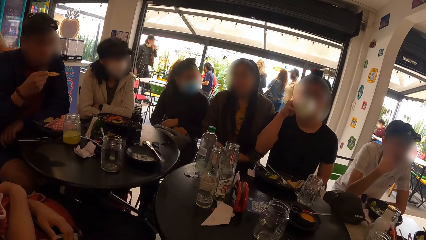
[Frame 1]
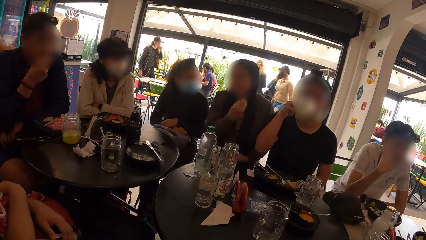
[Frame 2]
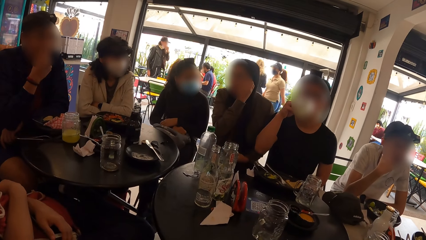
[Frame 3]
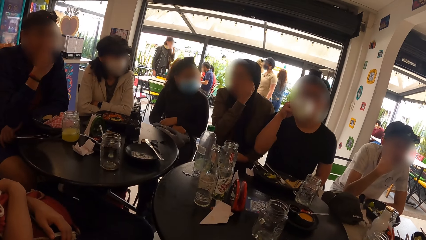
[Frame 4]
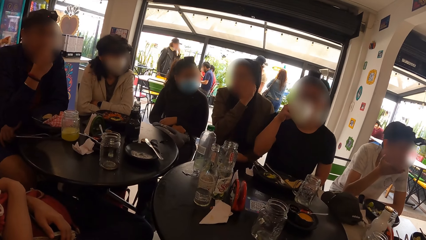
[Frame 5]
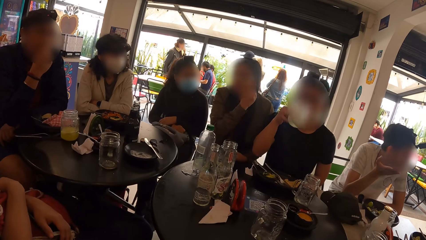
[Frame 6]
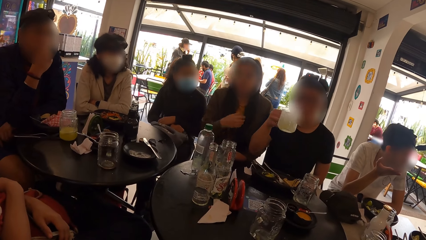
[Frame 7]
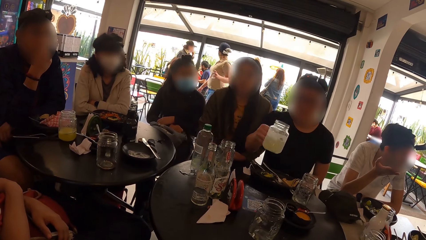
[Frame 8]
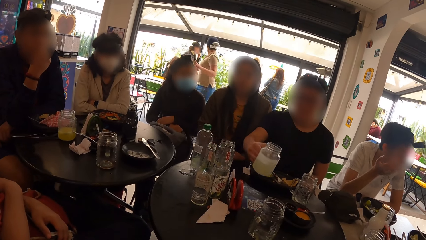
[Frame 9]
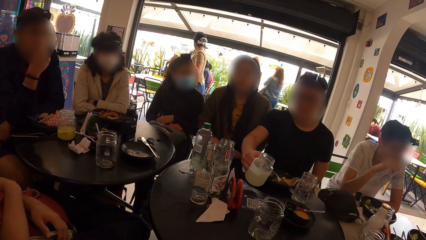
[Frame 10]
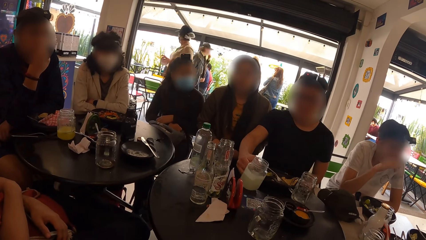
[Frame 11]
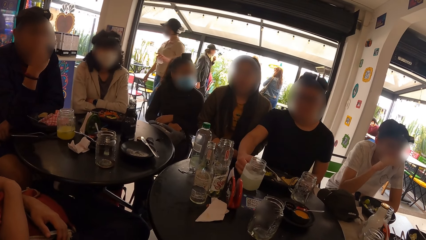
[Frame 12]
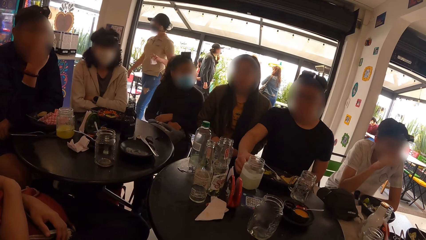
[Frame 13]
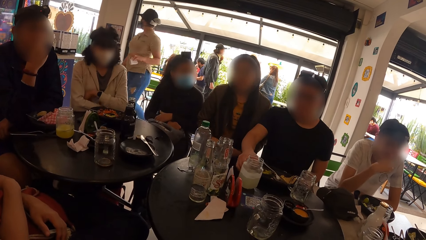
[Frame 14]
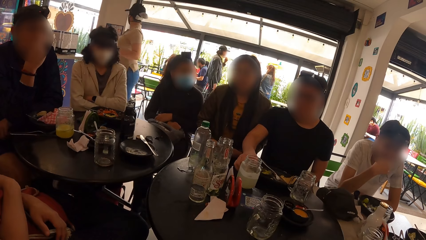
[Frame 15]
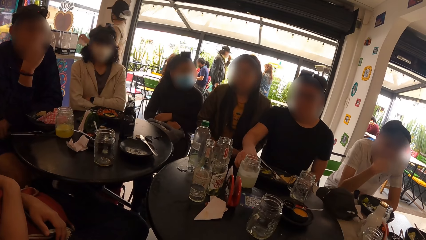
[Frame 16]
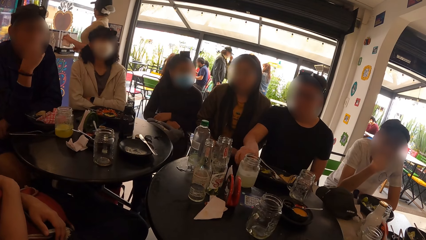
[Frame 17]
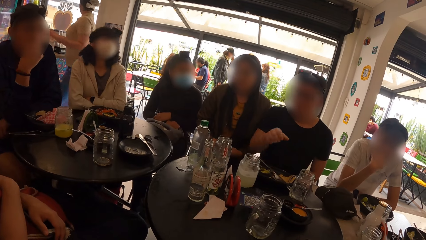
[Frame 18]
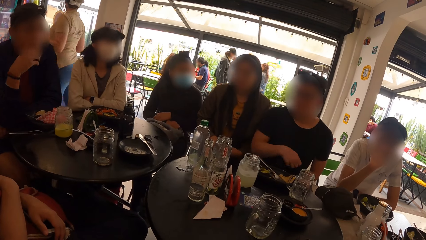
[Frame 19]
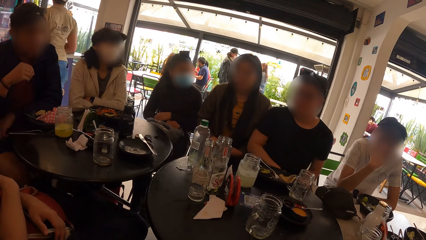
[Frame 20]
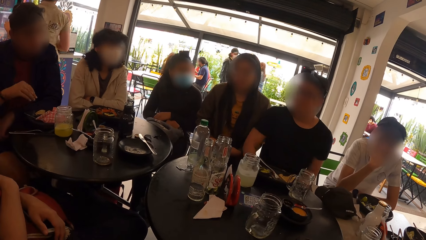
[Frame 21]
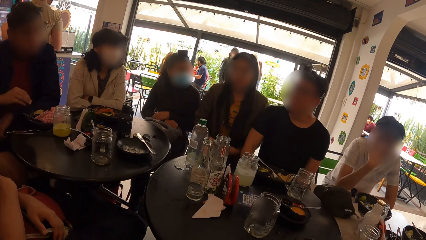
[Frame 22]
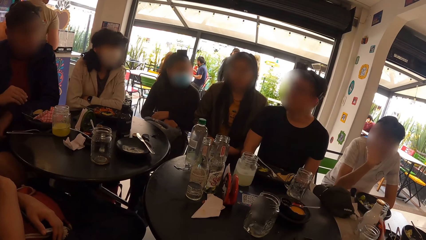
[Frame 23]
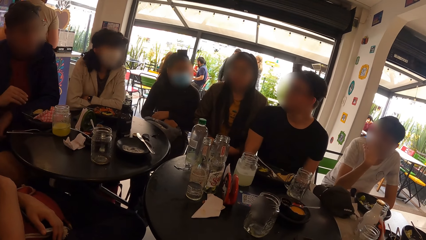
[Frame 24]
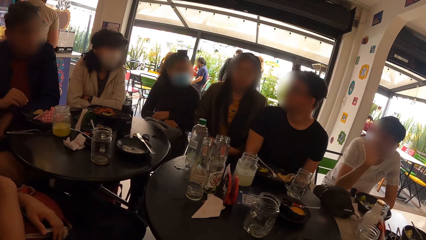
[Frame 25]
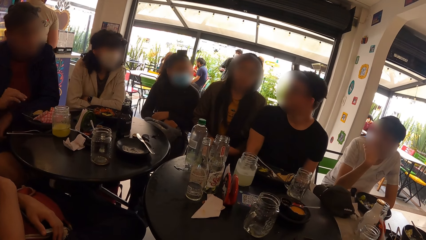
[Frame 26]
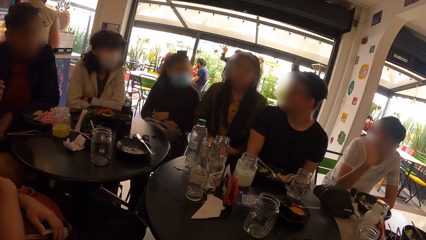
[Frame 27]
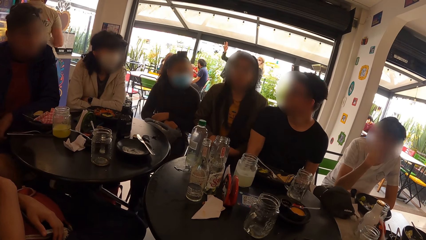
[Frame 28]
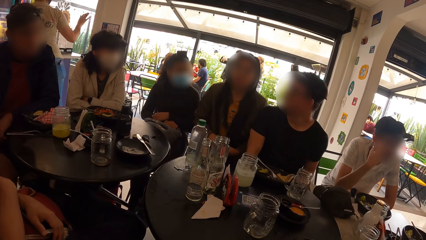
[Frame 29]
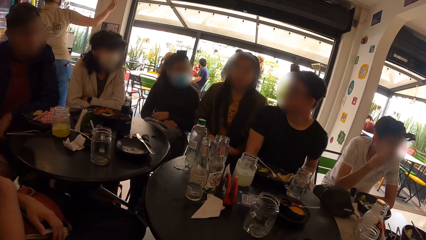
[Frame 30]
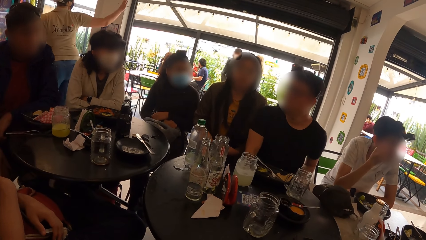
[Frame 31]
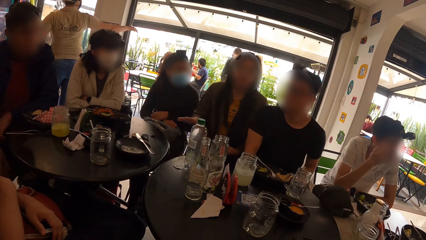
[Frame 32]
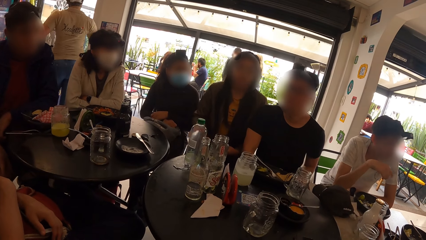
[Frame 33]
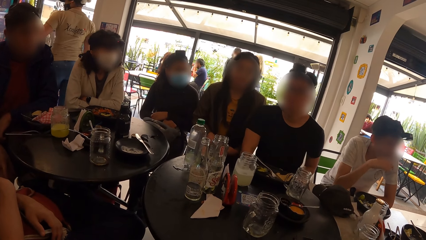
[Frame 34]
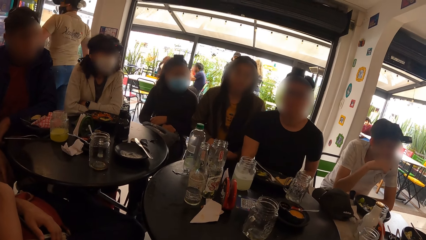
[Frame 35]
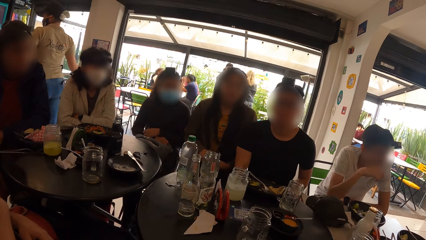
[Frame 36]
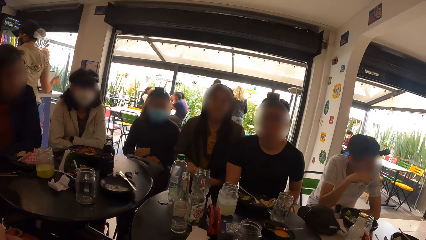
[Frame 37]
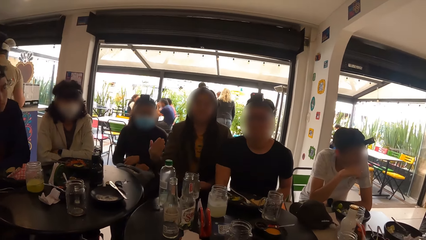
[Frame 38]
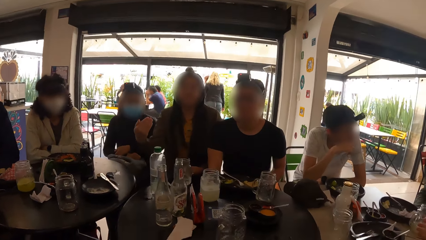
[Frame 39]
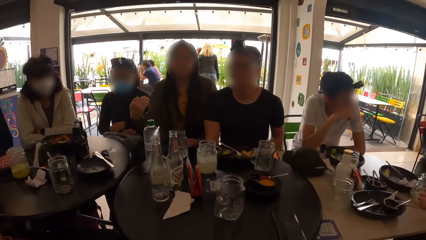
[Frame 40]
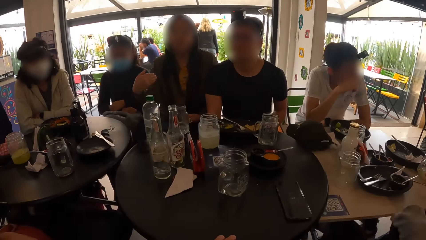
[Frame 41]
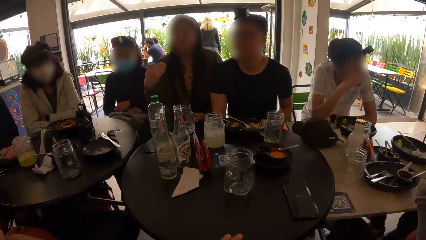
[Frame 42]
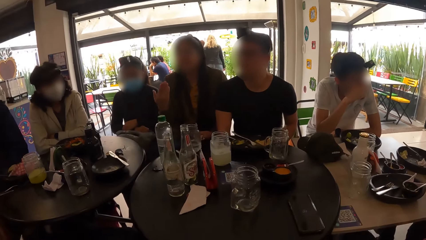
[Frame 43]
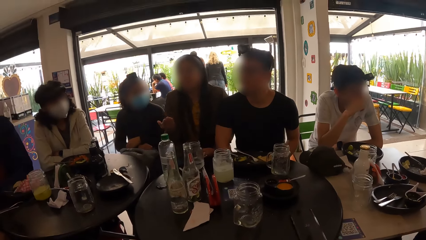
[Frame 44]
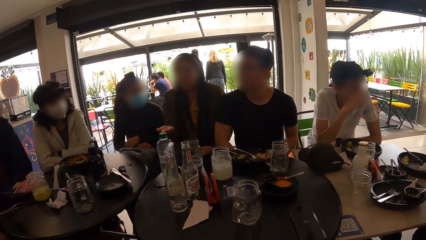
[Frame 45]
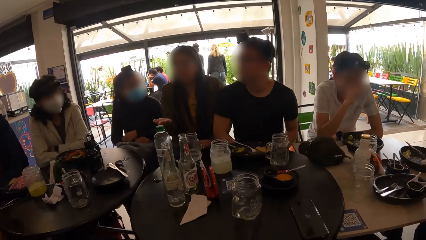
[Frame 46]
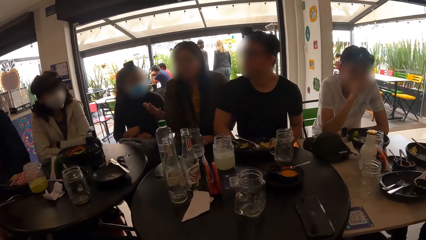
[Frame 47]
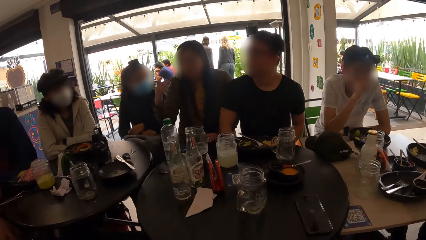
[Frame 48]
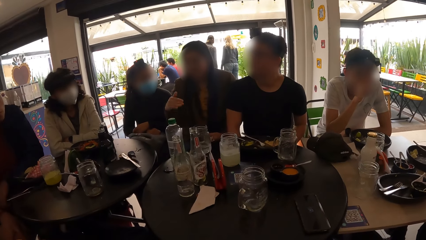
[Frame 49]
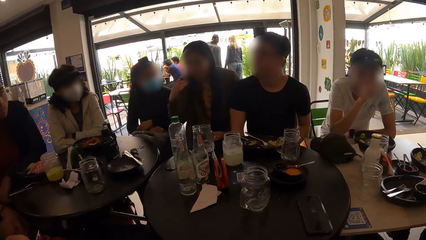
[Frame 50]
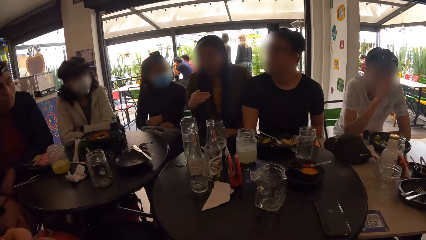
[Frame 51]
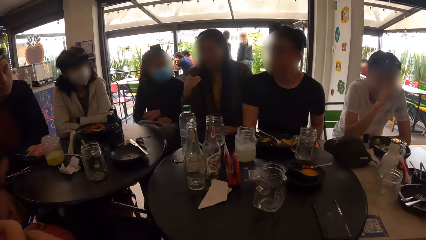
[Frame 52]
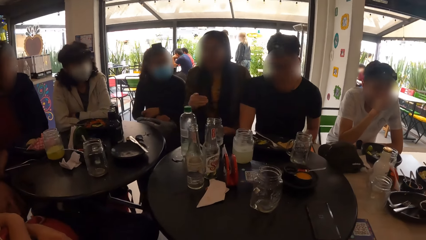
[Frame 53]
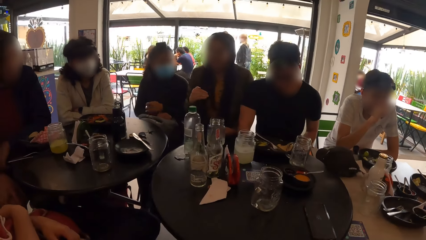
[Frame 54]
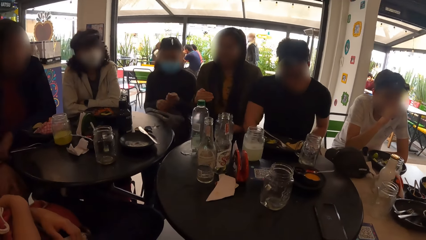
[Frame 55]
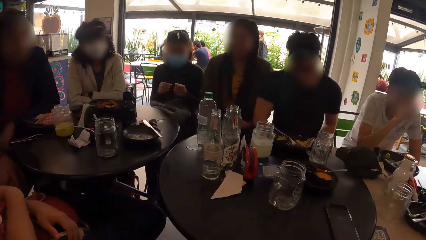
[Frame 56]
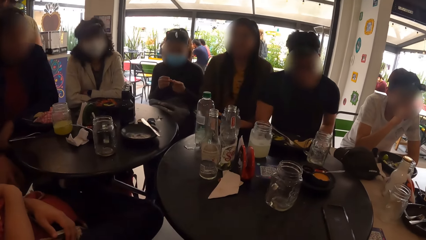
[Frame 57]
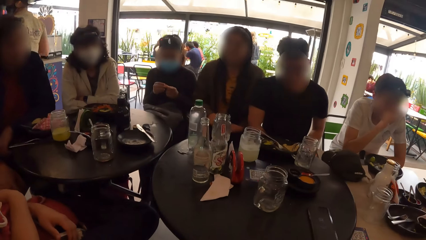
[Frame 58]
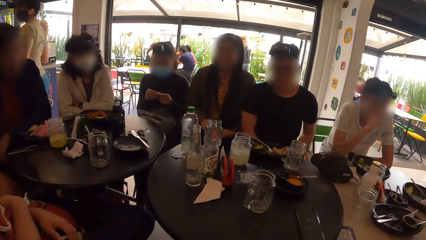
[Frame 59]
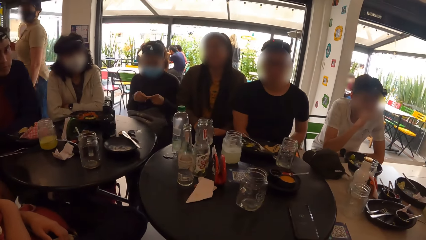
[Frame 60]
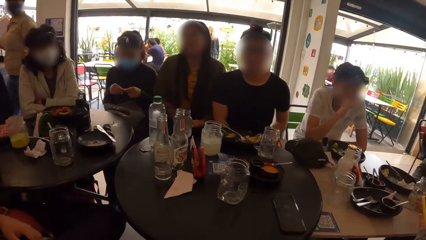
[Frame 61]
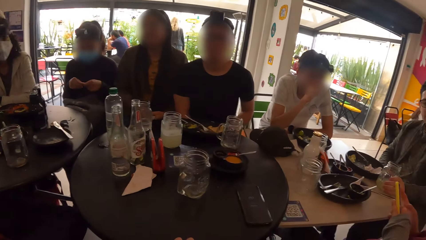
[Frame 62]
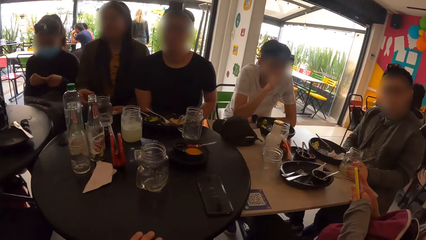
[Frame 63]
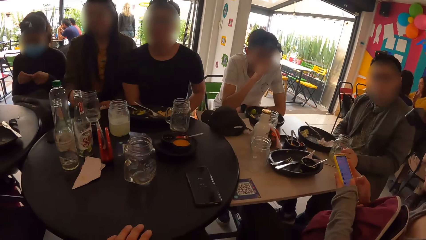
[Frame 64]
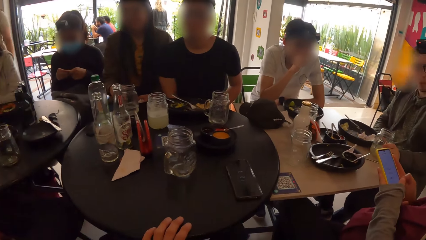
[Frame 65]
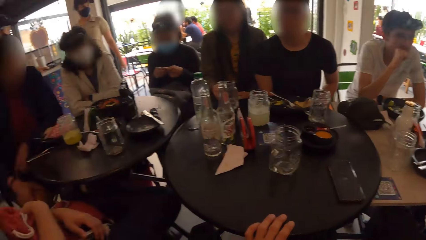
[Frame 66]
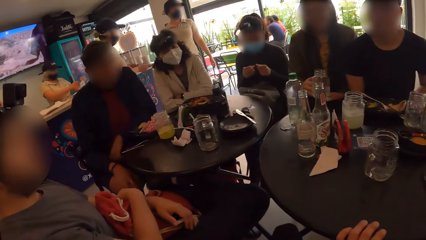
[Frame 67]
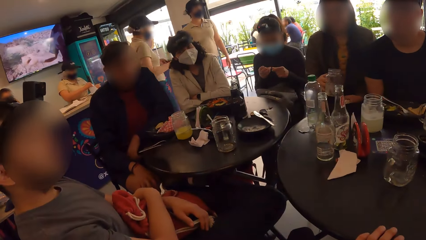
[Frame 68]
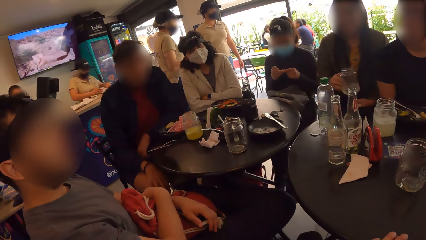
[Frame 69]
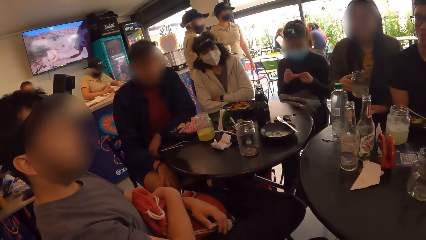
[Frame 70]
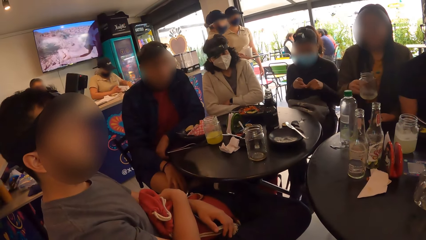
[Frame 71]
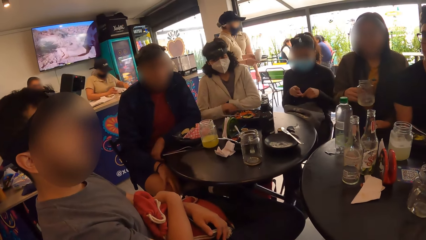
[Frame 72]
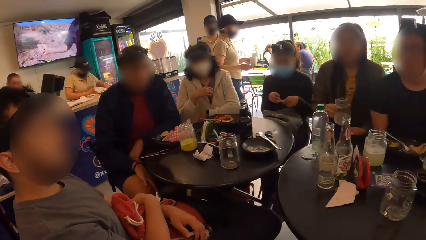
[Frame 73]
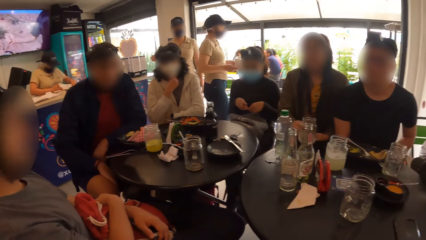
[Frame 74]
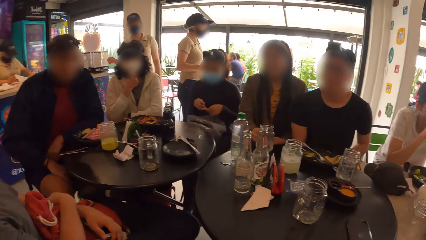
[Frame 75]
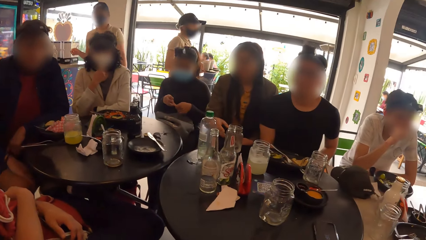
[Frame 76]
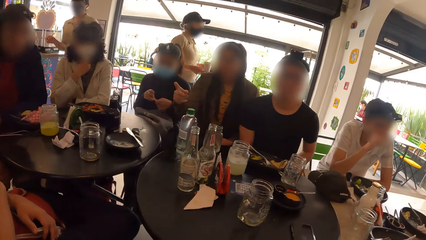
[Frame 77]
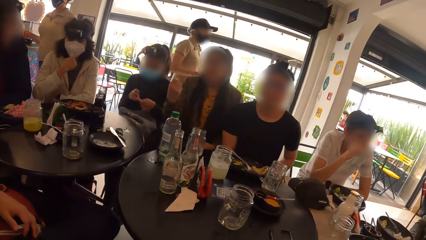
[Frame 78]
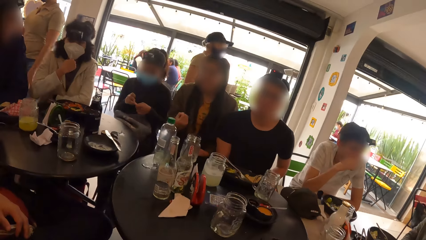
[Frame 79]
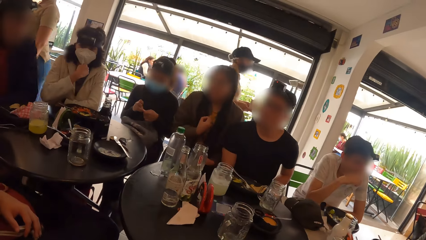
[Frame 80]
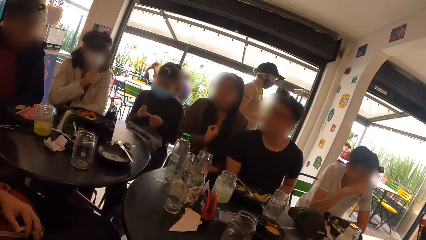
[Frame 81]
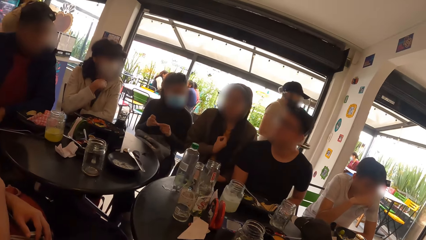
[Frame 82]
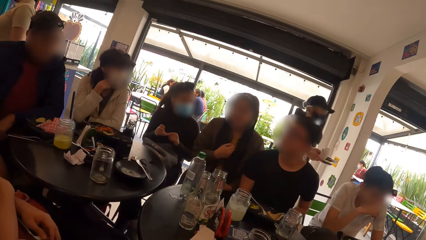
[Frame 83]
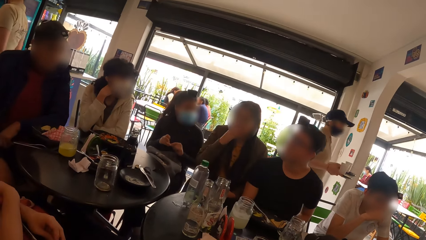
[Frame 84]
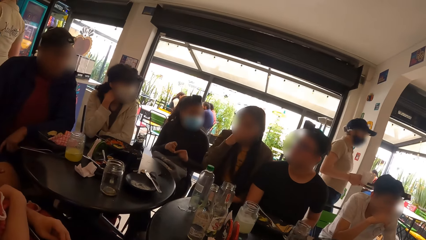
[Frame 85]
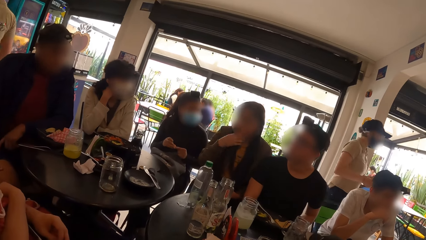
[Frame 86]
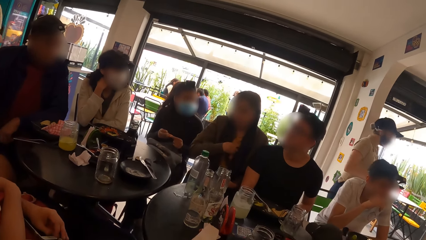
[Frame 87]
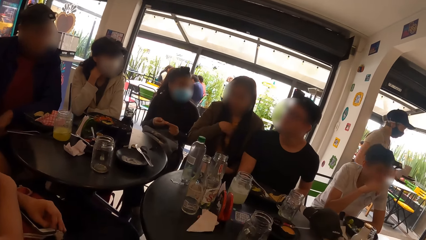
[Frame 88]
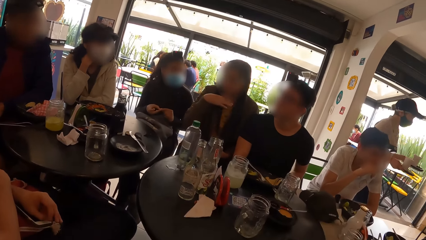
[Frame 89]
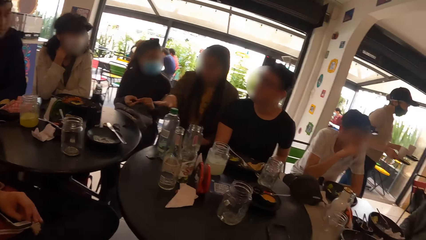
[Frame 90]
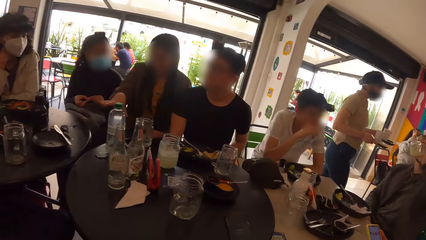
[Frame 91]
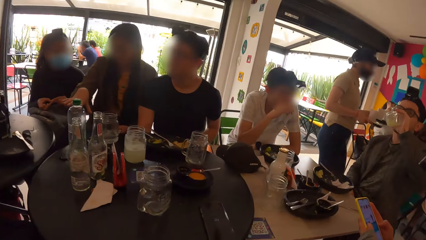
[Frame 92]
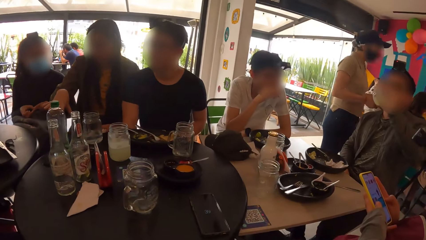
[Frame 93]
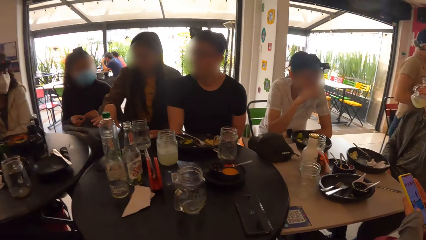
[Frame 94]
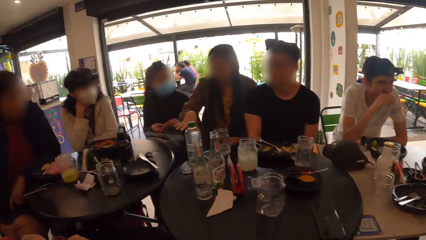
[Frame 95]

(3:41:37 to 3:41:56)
The man drops the jar of beer on the table with his right hand. The woman picks the jar of beer from the table with her right hand. The woman shakes the jar of beer with her right hand. The woman drops the jar of beer on the table with her right hand.
